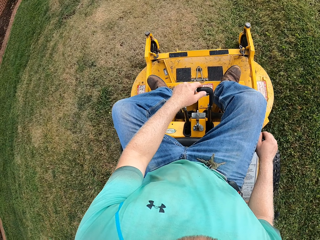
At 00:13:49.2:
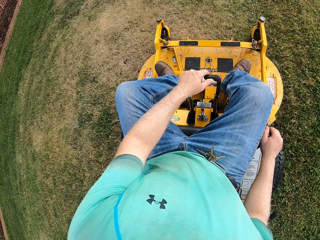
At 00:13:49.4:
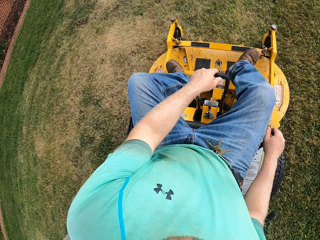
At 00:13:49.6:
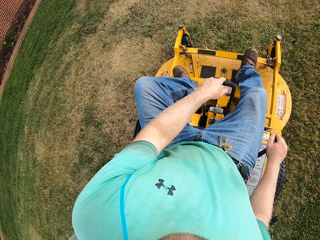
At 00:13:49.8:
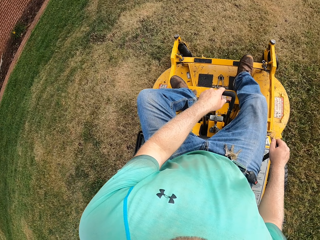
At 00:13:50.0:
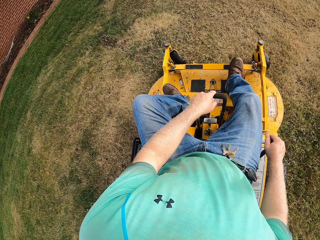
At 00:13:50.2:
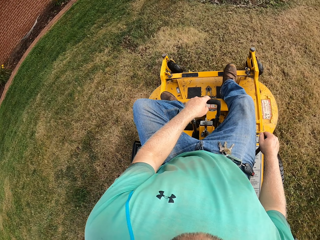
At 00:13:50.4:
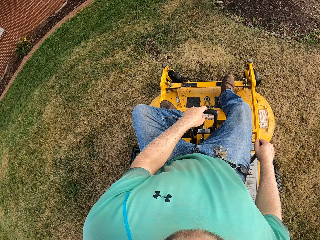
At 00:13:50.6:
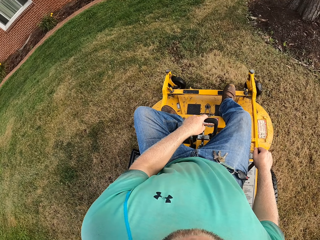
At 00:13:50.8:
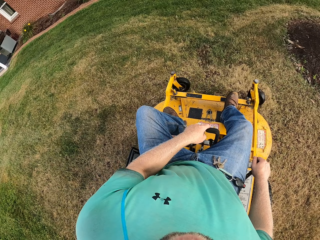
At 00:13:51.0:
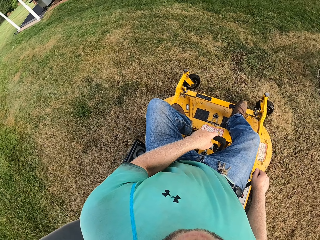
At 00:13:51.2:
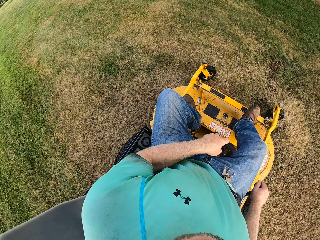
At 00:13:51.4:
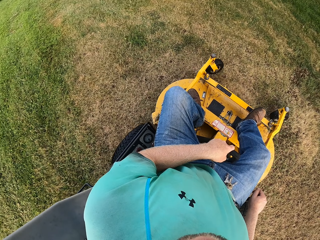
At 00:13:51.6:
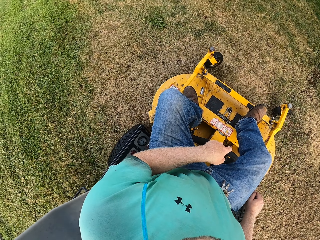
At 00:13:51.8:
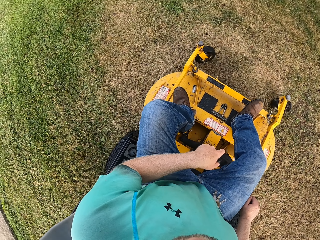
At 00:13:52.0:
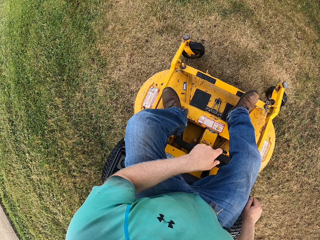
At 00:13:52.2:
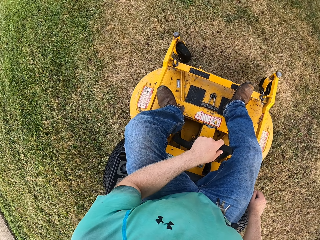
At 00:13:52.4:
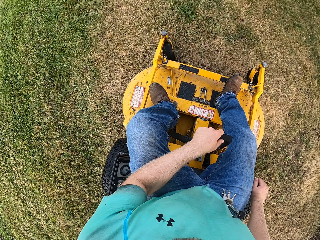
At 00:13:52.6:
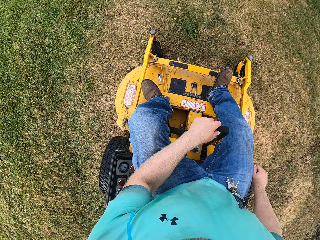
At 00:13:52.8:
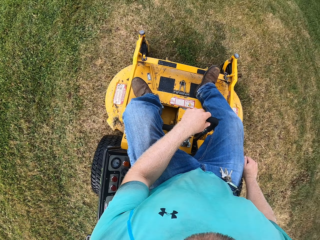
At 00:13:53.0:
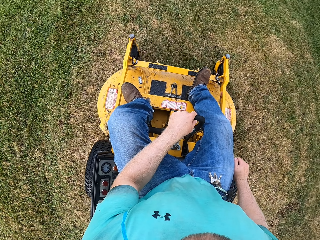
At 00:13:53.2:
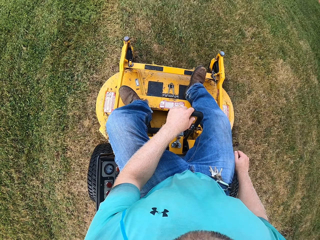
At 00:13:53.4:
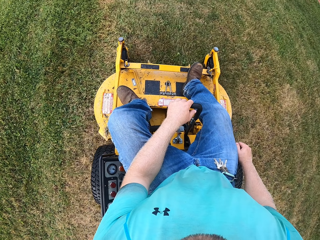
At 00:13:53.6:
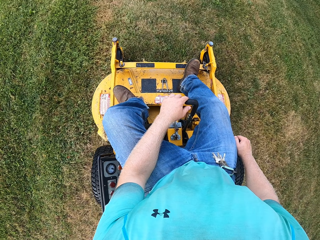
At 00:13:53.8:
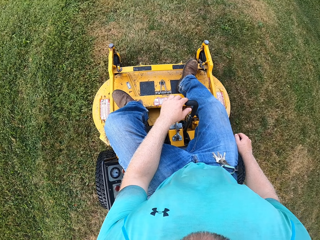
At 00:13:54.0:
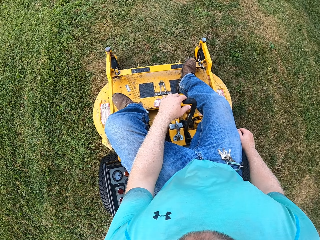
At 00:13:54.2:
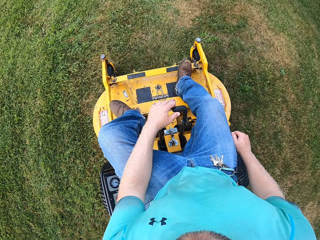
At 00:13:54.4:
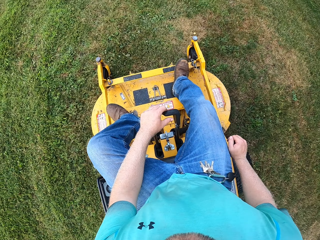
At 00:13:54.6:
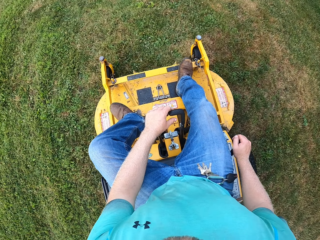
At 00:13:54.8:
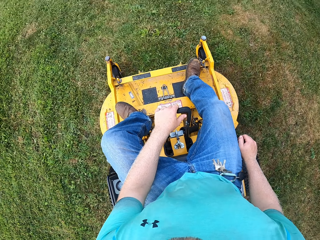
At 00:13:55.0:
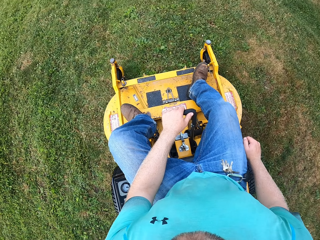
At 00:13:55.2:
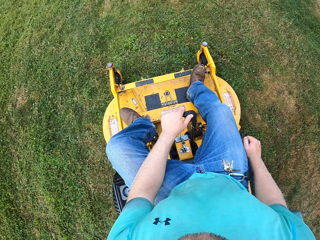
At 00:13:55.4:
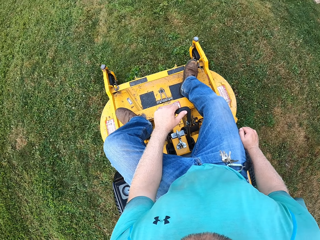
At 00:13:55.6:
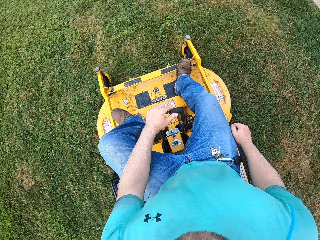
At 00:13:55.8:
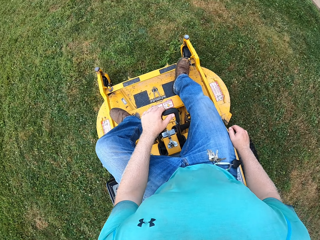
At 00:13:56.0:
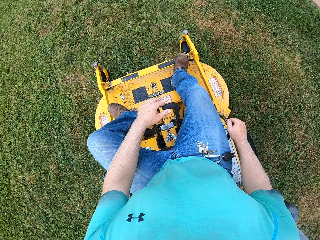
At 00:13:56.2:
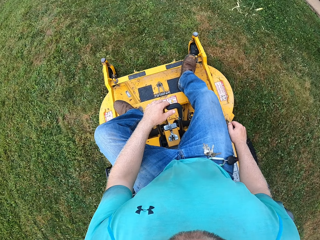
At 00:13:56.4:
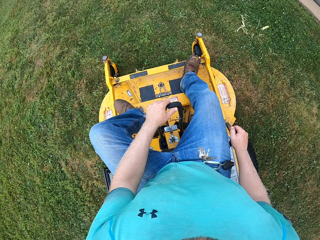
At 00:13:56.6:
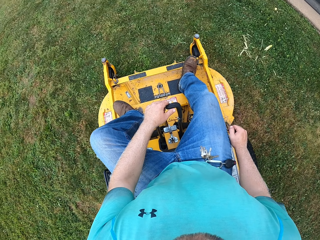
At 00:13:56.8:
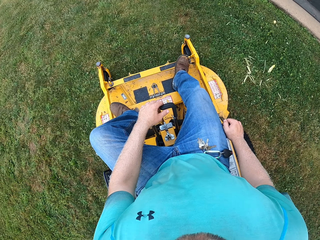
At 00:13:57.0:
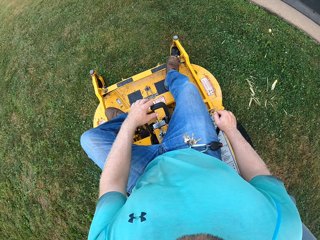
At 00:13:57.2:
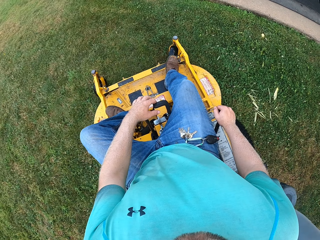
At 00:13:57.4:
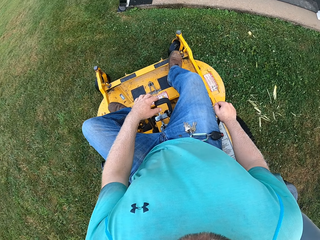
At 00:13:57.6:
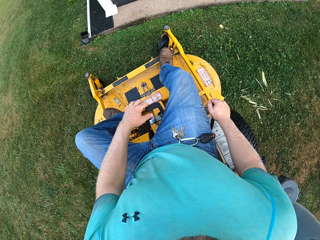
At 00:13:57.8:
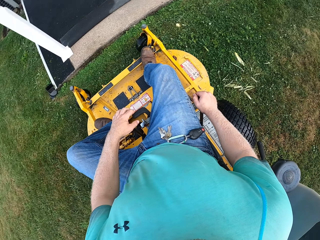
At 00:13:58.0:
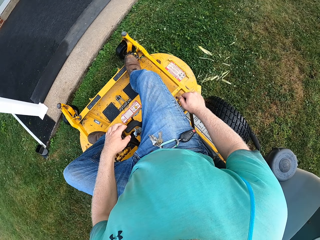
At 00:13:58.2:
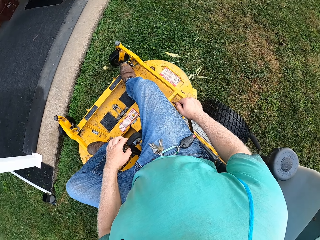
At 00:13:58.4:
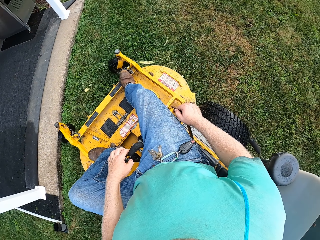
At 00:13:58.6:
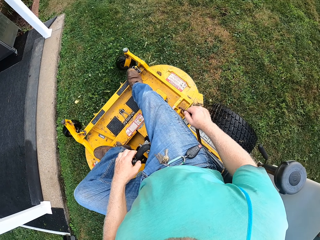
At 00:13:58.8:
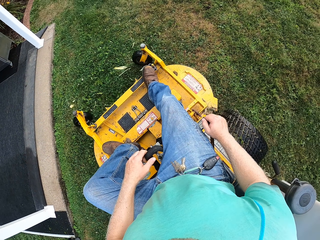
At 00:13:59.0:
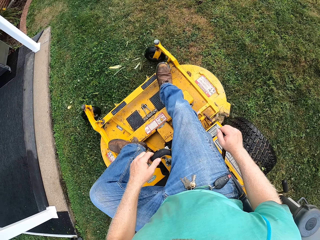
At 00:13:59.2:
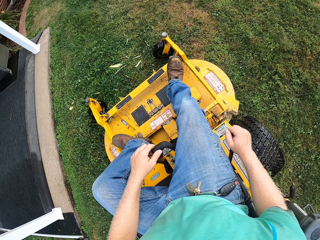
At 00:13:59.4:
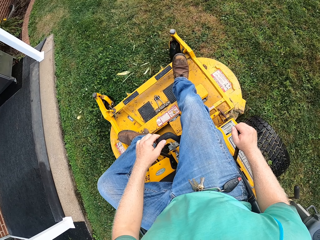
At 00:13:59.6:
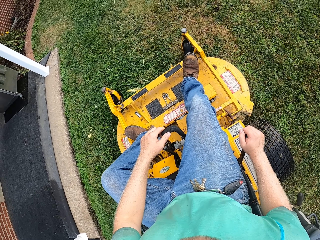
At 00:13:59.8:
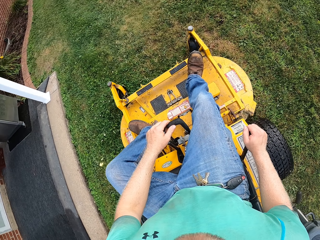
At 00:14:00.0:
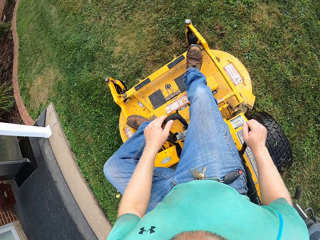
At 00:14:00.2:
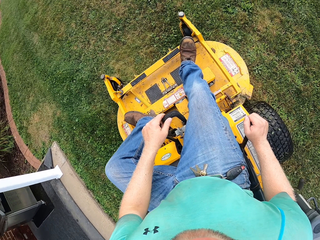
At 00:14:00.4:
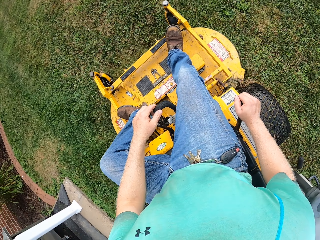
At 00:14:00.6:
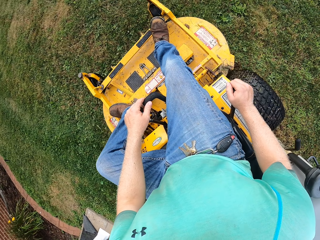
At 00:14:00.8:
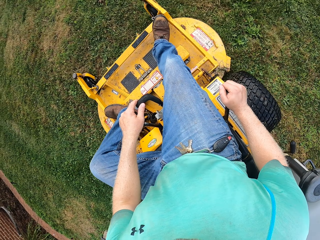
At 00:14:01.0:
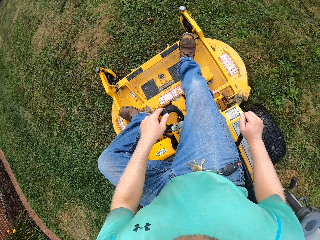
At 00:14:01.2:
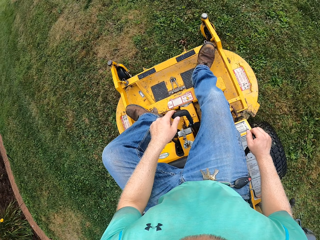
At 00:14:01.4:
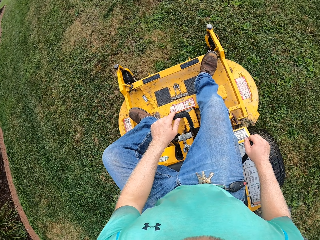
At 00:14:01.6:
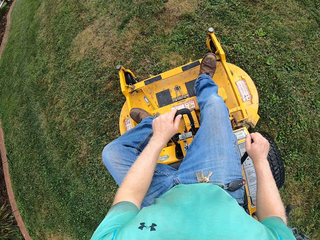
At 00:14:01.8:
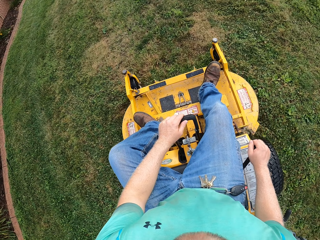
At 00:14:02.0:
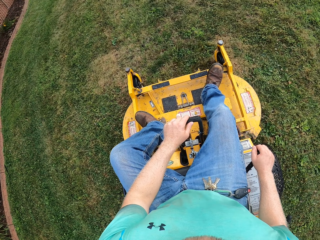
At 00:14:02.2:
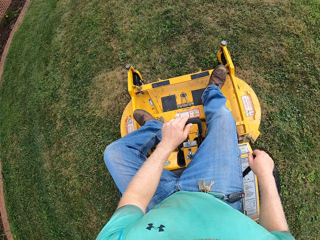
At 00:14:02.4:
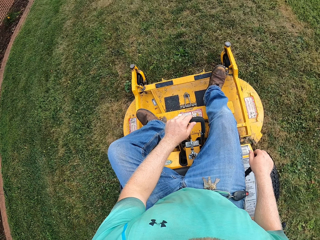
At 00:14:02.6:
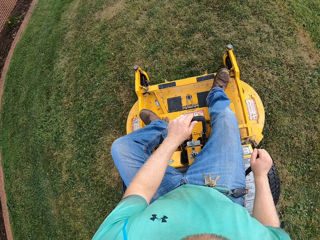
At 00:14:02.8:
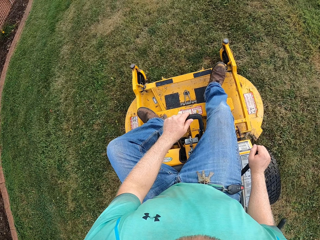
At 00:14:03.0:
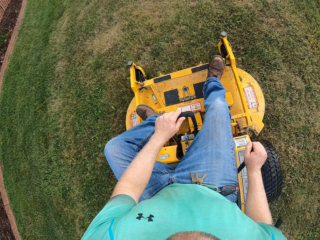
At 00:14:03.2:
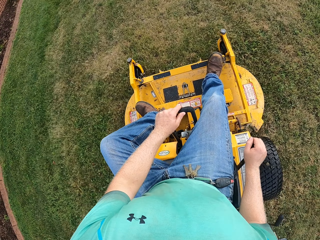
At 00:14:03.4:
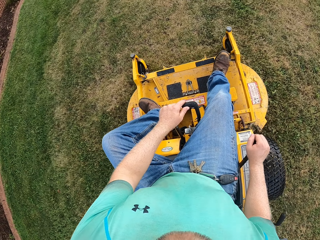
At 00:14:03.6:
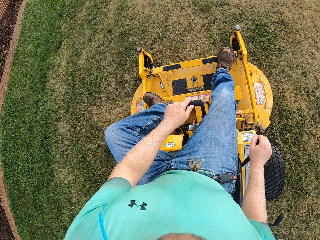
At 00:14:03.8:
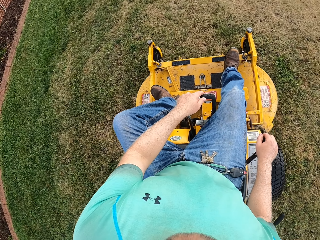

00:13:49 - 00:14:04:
The camera wearer operates a grass cutting machine. They operate the grass cutting machine repeatedly.

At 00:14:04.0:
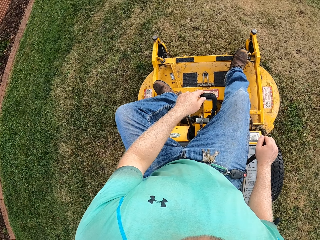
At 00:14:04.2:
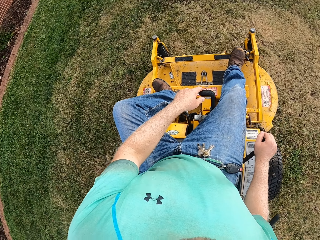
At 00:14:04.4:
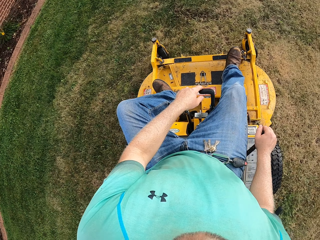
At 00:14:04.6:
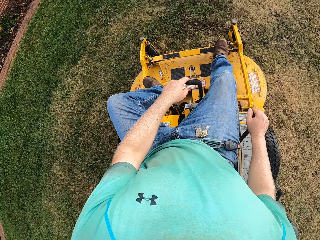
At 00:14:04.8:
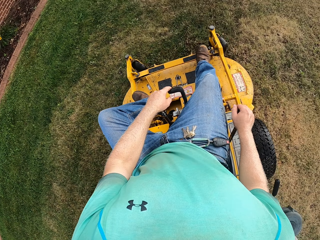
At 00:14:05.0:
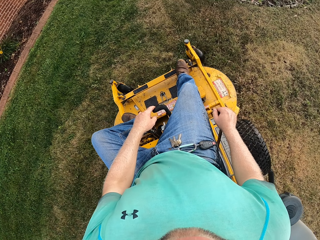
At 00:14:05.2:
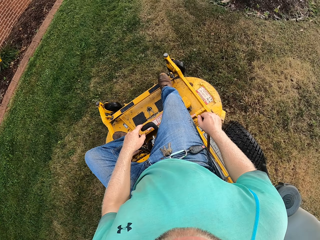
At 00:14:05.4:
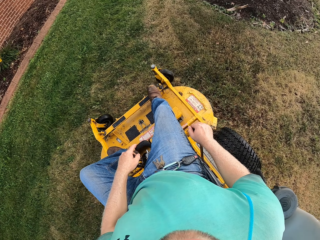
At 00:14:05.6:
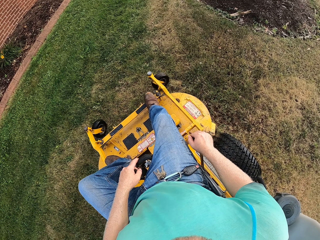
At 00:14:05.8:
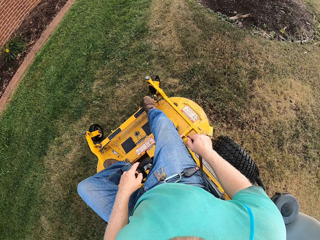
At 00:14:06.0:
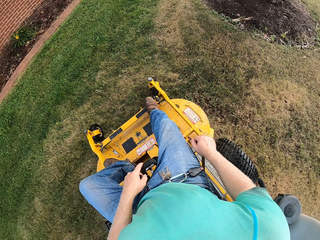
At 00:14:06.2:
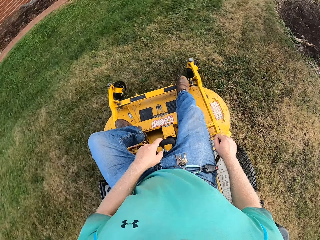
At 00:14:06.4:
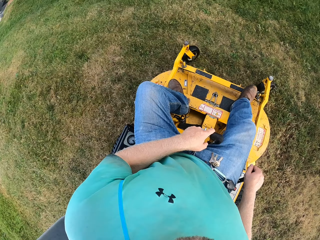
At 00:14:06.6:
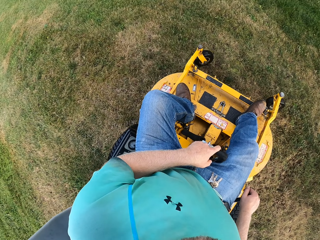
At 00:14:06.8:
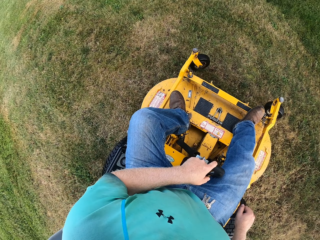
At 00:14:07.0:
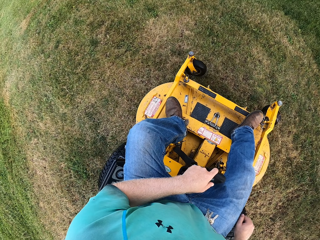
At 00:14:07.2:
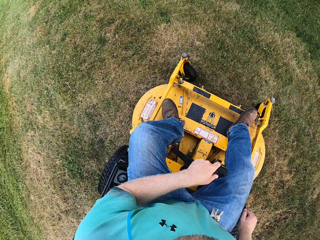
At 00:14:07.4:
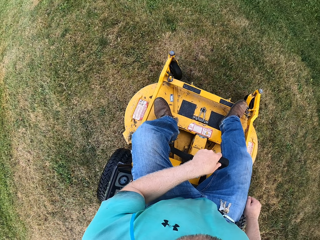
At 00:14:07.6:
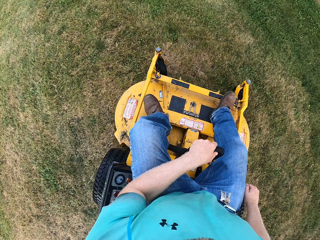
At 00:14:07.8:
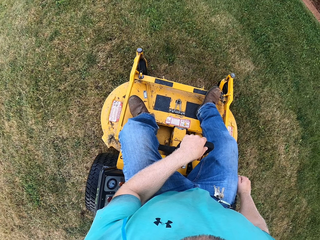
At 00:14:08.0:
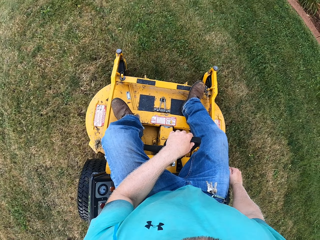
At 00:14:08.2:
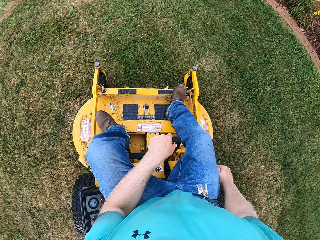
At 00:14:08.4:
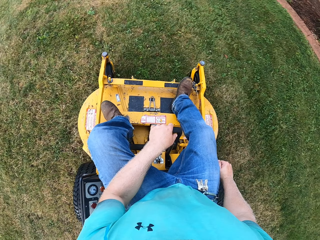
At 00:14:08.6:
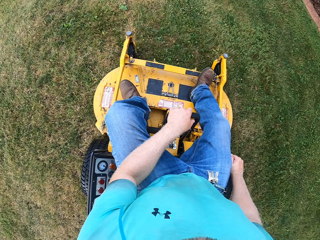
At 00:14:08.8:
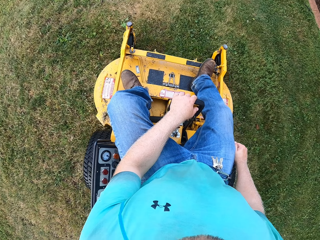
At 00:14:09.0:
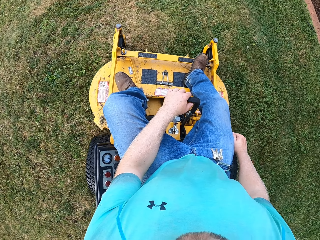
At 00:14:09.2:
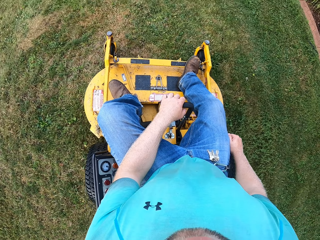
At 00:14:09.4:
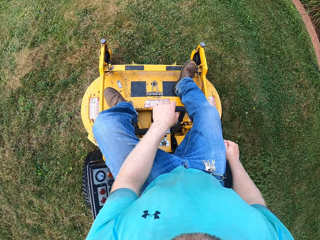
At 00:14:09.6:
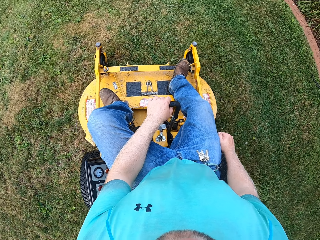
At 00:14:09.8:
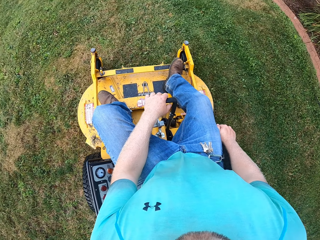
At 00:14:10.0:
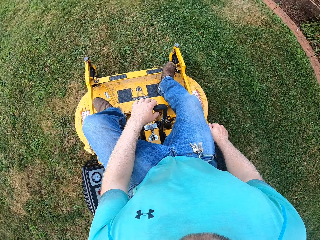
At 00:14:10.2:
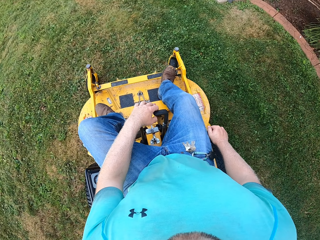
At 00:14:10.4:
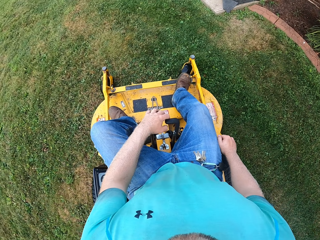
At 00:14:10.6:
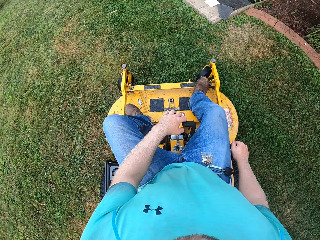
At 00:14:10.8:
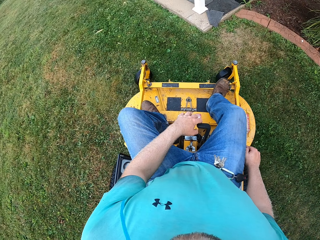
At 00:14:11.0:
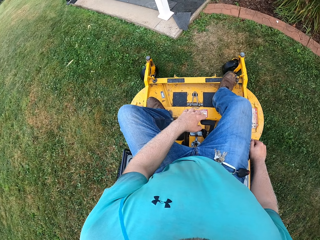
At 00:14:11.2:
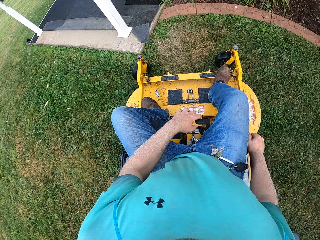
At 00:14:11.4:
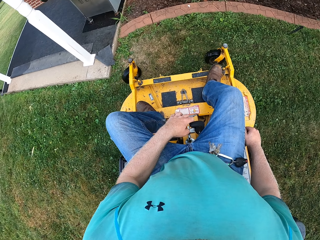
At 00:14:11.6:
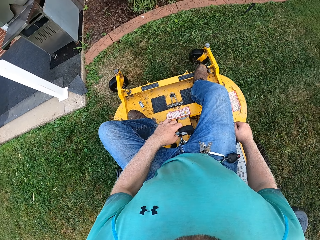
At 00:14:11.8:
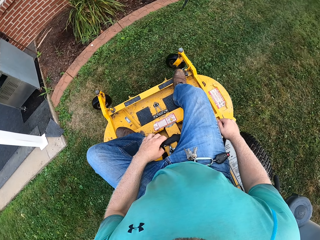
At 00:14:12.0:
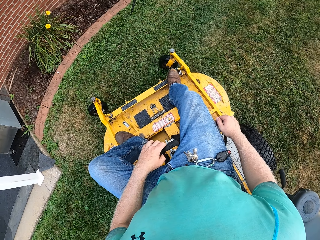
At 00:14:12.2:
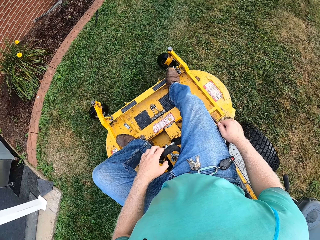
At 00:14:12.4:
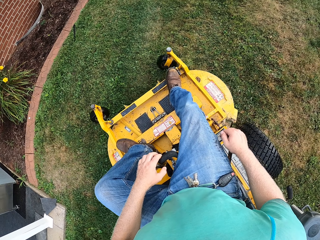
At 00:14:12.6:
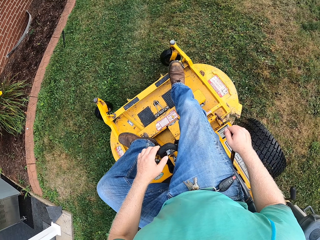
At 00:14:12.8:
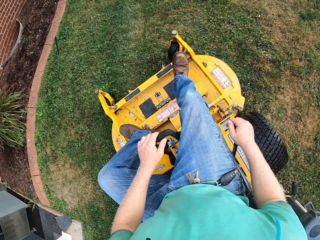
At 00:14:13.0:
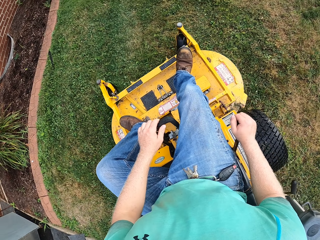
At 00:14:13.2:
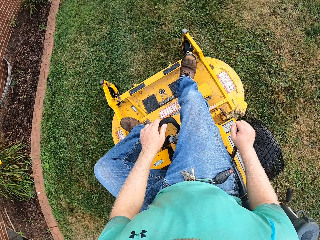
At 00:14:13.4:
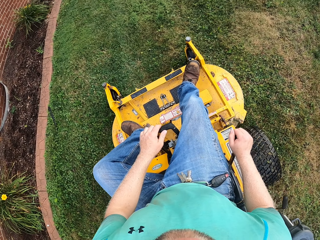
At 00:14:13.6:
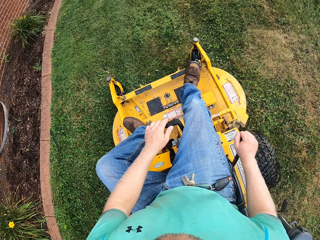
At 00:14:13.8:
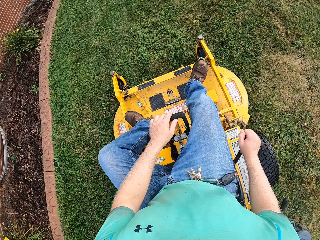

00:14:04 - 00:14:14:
The camera wearer operates the grass cutting machine.
